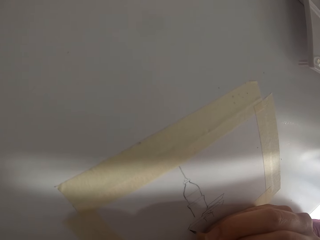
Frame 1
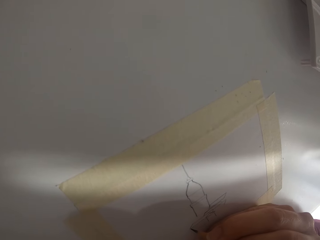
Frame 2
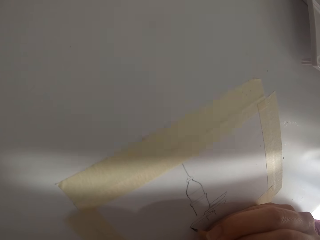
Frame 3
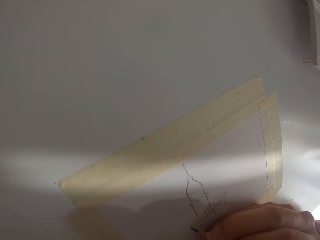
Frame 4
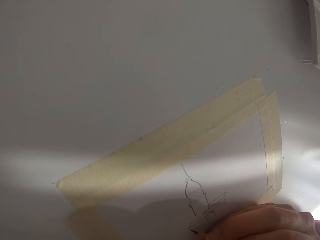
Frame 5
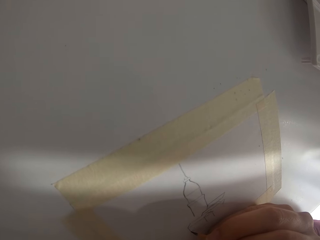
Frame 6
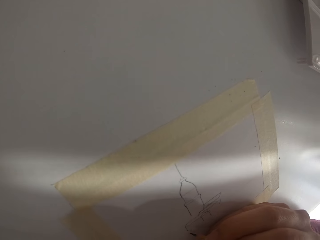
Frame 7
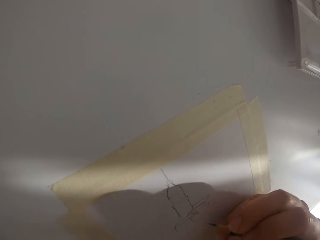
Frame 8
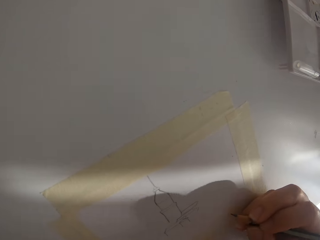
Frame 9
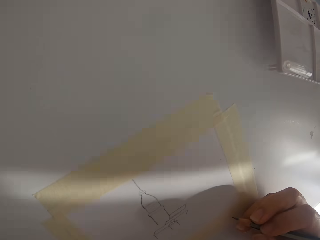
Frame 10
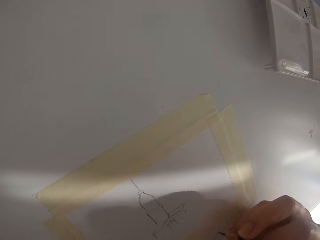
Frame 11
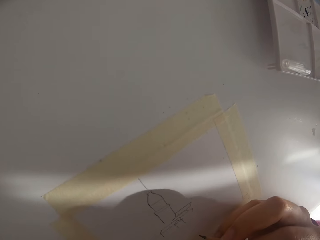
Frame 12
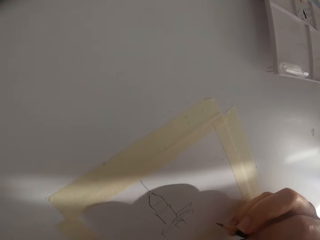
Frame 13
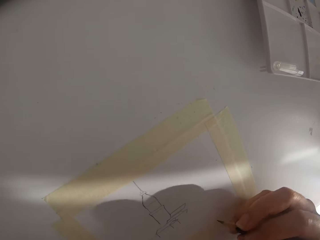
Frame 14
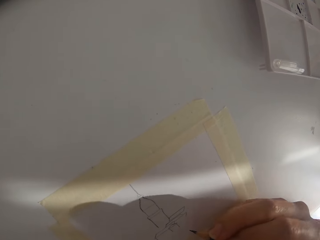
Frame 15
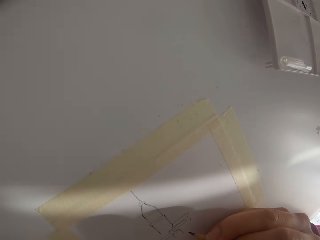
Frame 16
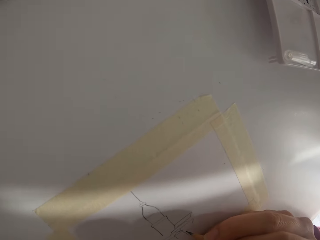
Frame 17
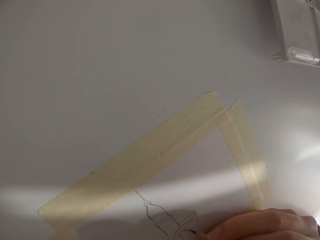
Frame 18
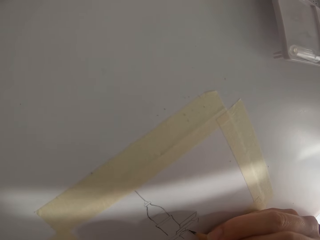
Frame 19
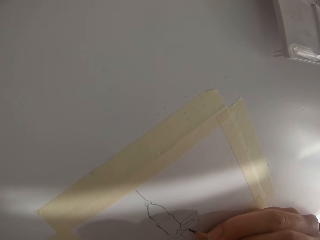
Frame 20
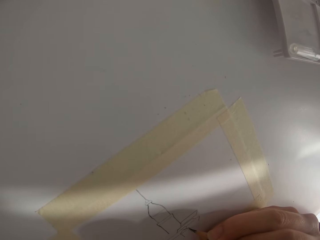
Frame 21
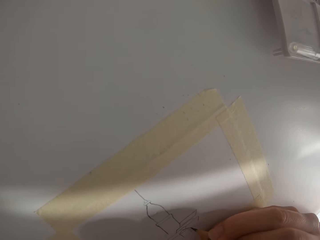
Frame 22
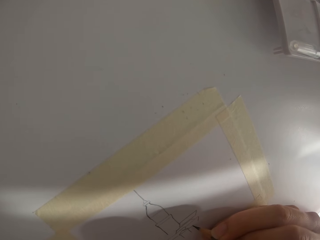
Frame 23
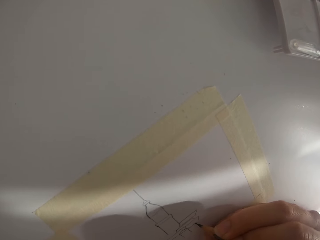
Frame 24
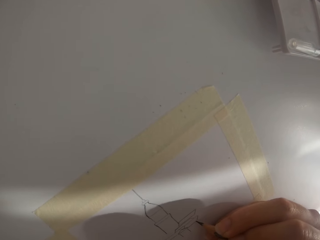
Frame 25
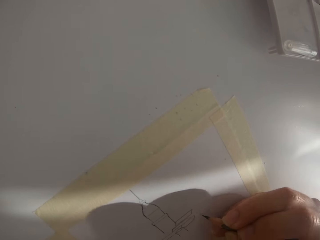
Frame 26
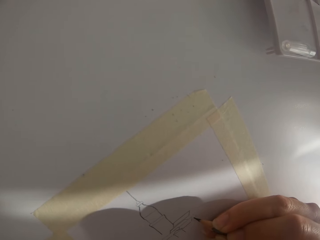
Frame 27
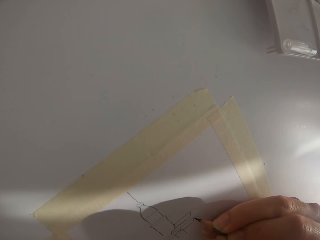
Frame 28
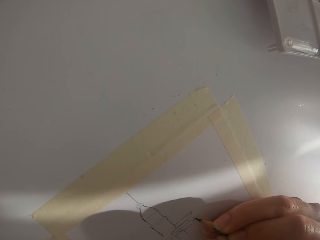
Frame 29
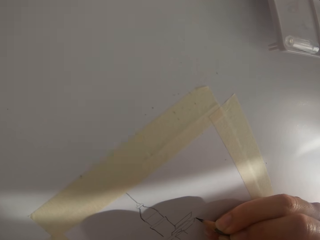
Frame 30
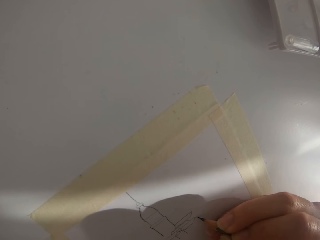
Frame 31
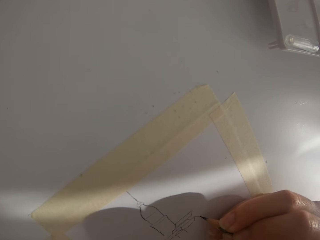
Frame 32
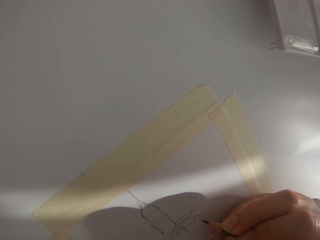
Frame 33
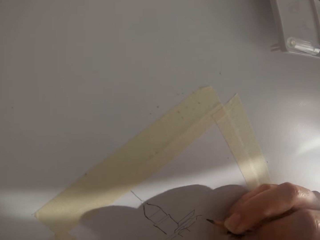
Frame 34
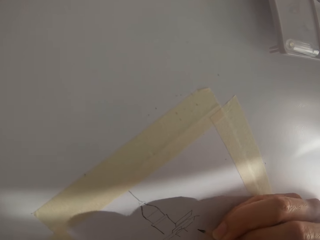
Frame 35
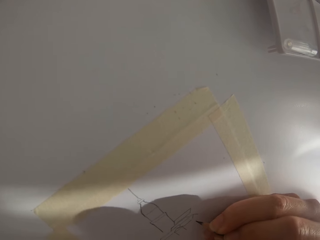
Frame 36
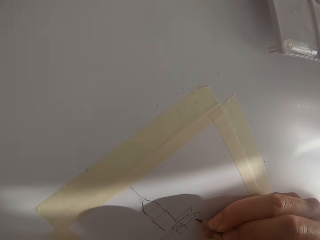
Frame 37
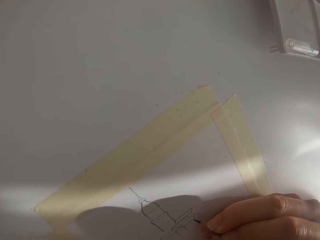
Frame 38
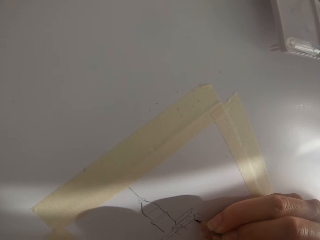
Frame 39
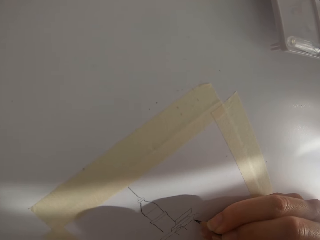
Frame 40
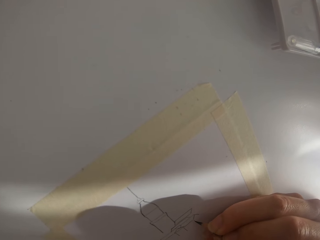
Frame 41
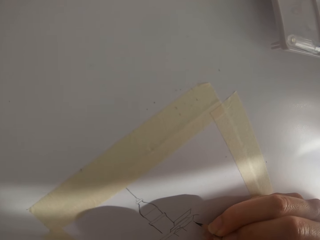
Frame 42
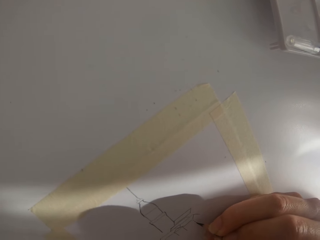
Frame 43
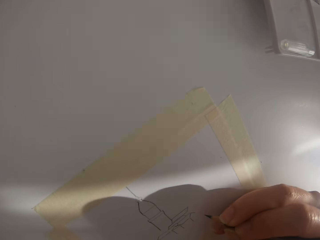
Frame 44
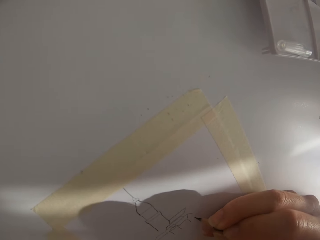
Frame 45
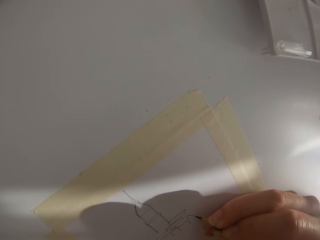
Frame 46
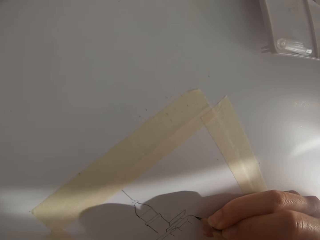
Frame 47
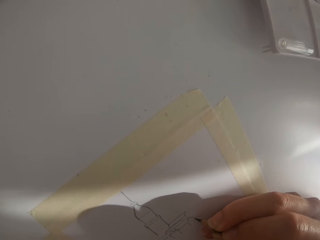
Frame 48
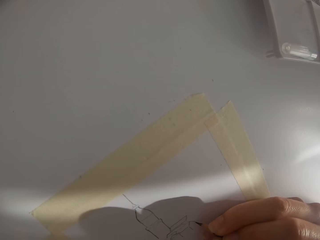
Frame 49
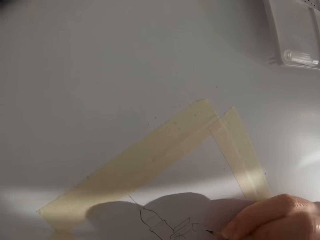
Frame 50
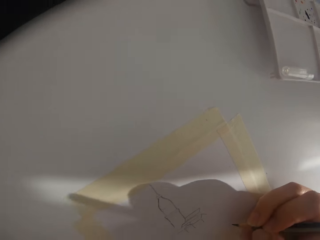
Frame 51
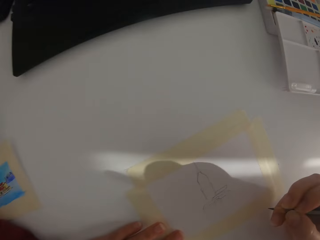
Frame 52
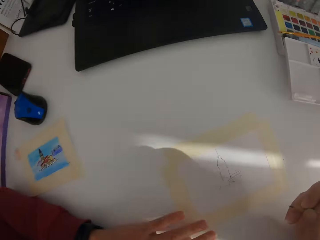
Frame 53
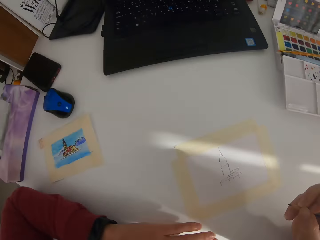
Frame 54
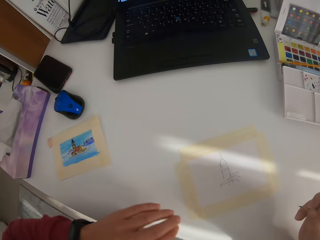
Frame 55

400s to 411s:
The camera wearer draws on the paper. They draw on the paper again.

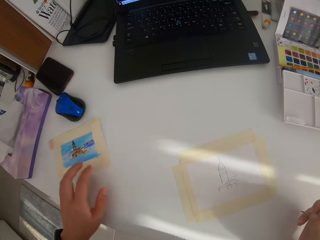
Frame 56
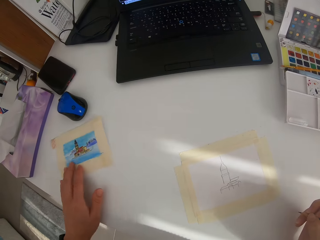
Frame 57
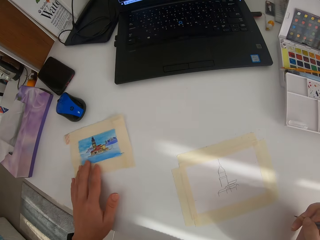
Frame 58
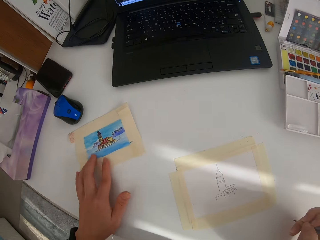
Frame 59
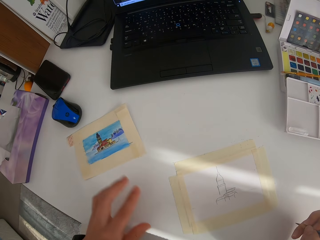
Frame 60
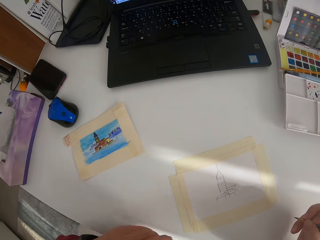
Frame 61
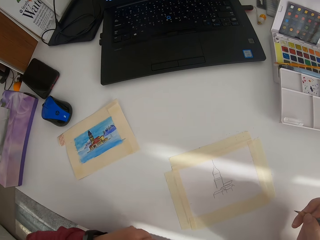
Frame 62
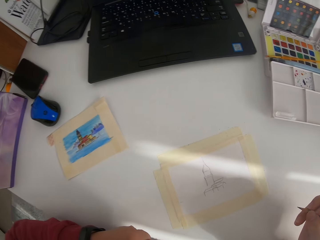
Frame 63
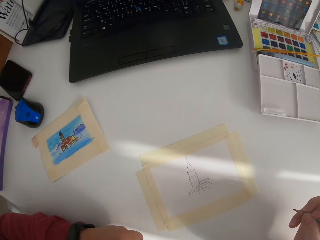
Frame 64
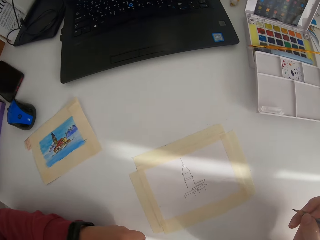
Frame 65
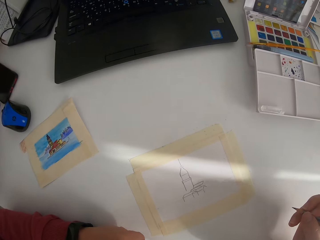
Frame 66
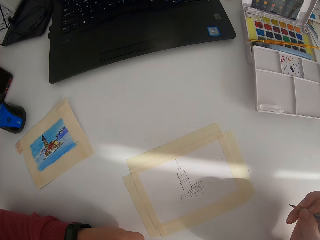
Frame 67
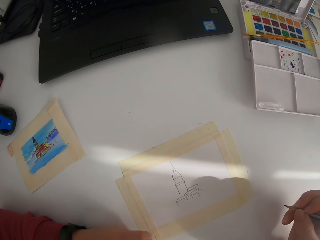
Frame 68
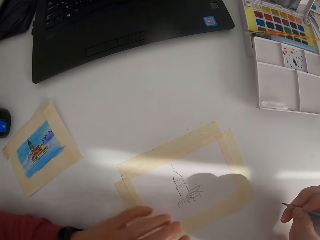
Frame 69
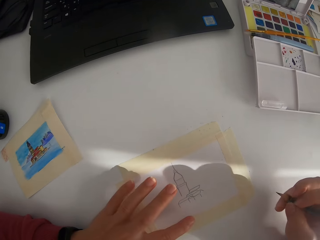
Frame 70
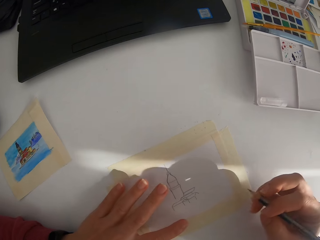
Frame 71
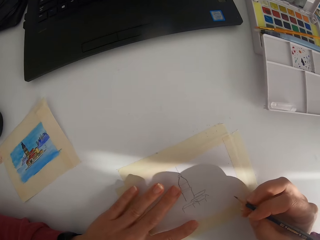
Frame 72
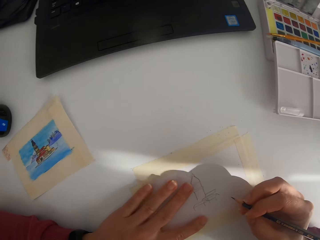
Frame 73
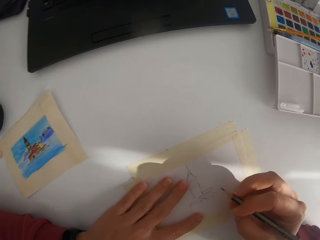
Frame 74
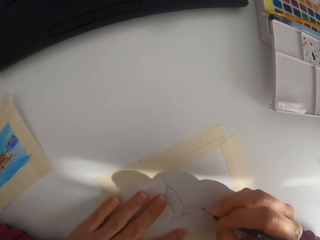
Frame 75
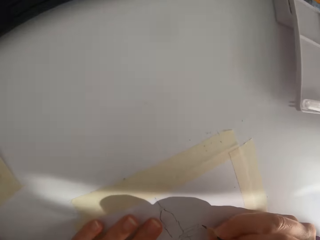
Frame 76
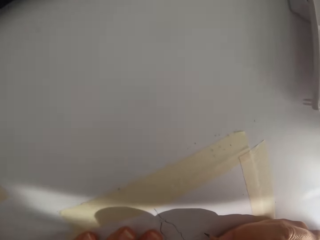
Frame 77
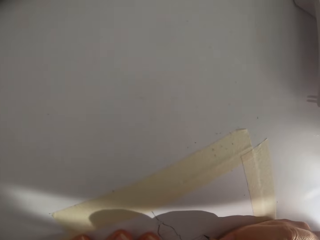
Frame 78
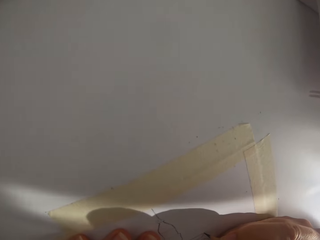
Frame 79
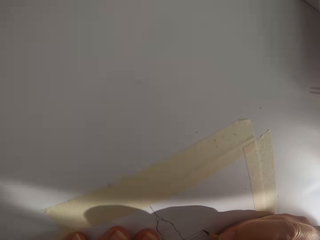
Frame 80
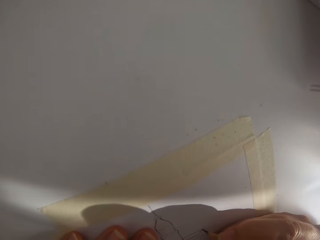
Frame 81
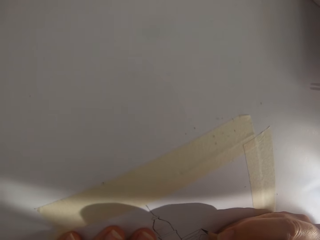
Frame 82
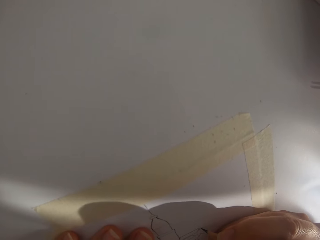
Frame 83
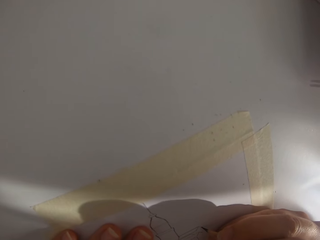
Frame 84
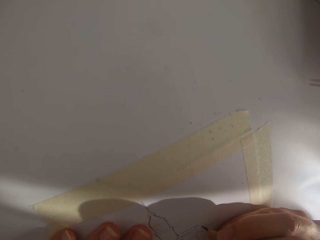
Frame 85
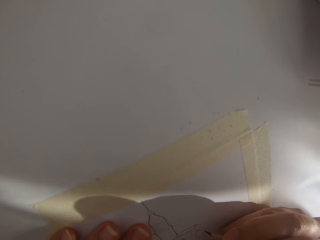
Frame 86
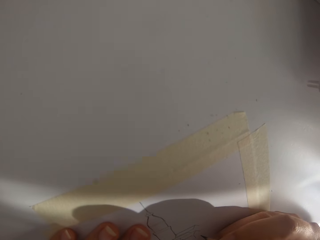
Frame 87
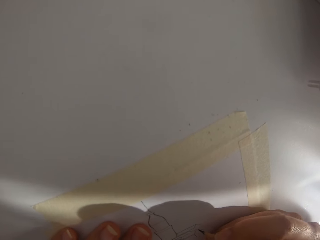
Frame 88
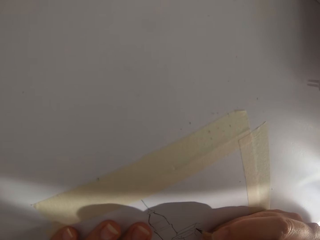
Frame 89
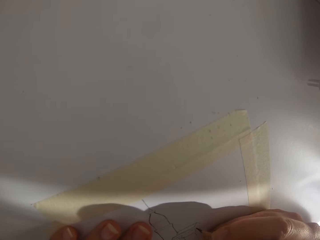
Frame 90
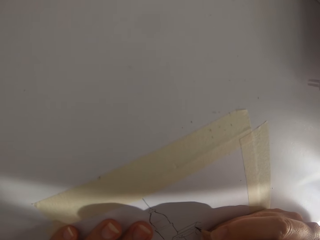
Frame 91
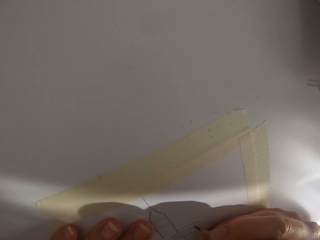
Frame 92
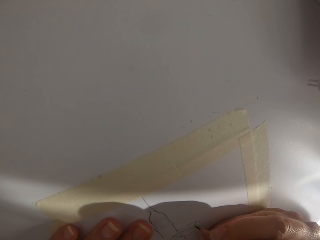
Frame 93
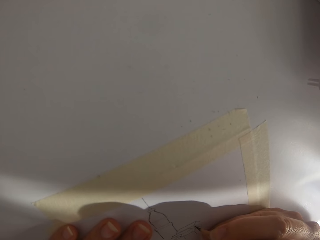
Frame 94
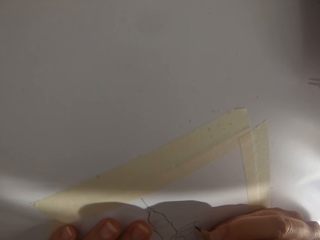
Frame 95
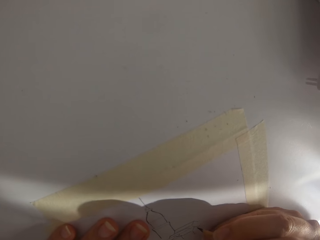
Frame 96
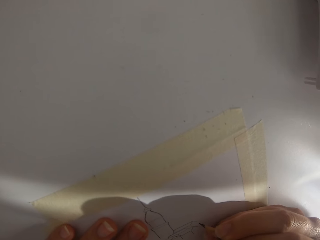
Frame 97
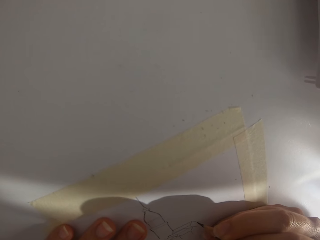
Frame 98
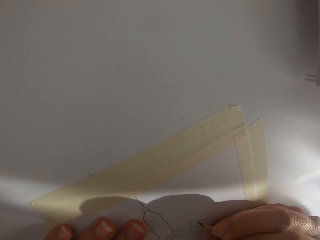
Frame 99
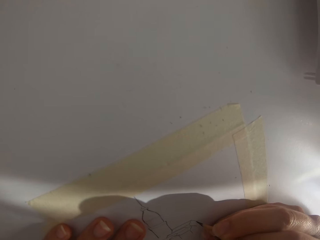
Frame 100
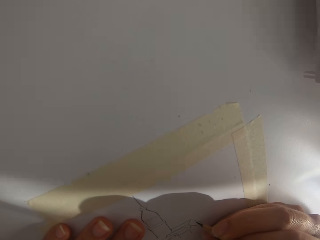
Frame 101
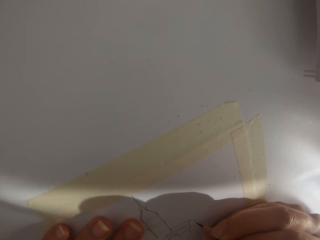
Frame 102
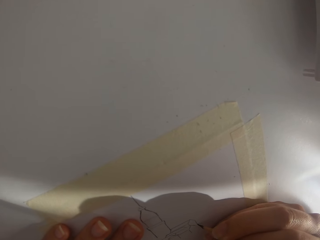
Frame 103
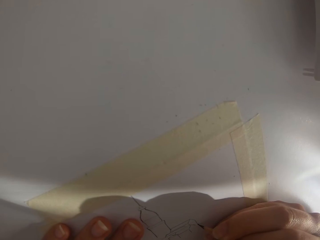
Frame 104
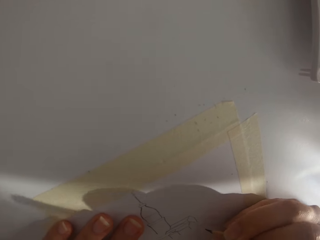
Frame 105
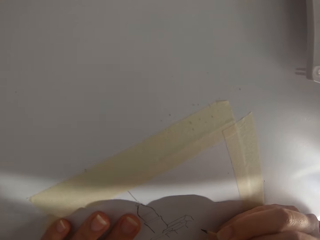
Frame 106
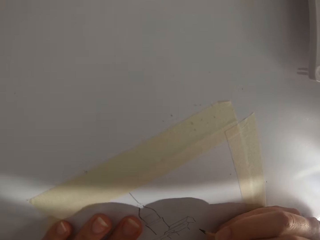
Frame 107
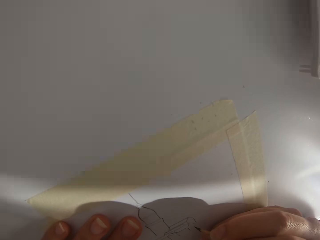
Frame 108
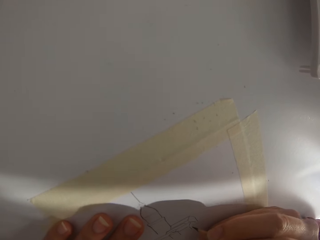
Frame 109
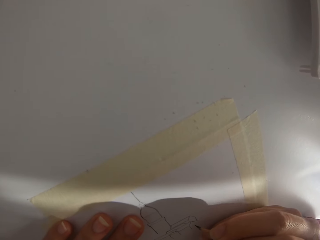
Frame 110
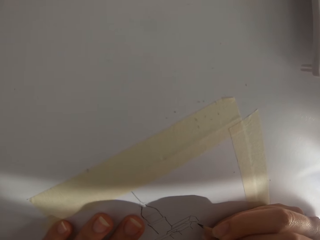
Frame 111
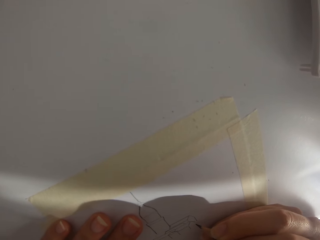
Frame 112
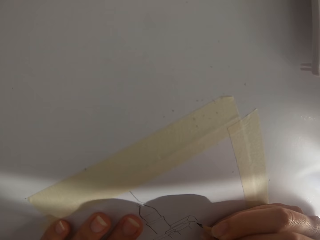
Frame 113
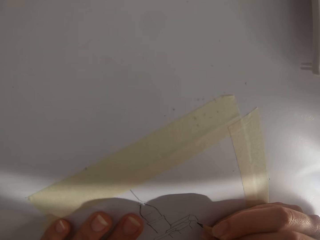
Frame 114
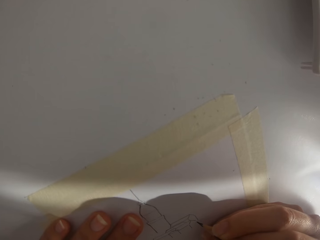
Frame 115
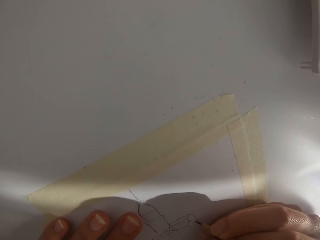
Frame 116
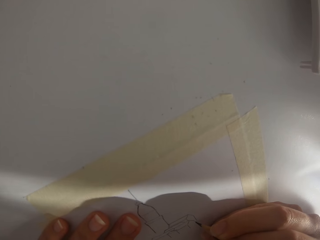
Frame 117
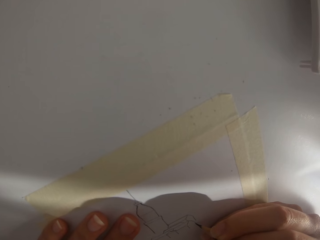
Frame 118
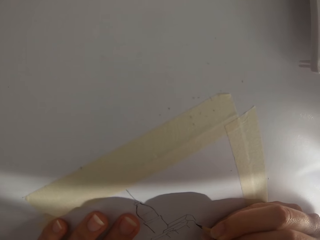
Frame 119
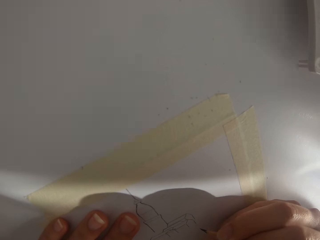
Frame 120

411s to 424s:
The camera wearer touches the portrait. They draw on the paper with a pencil. They draw on the paper again.
